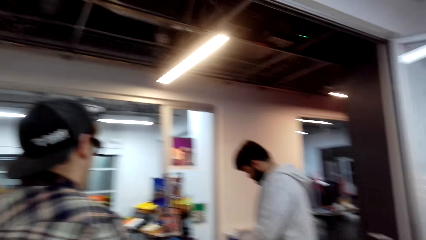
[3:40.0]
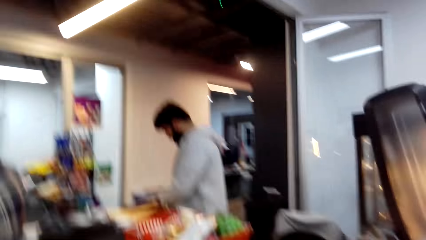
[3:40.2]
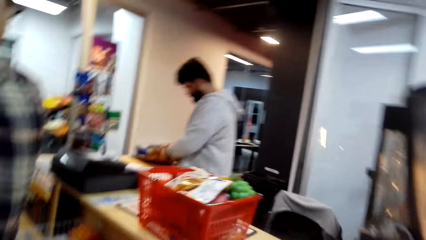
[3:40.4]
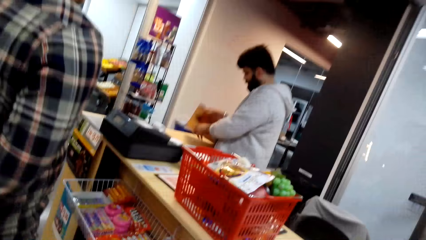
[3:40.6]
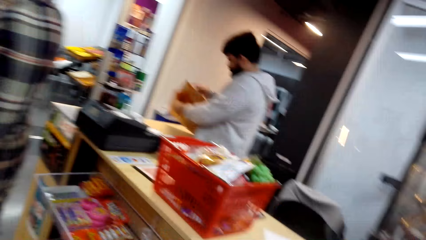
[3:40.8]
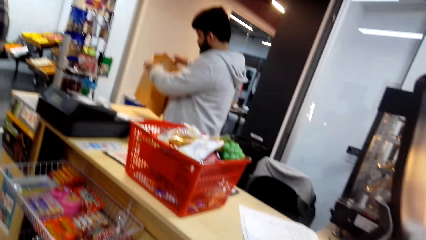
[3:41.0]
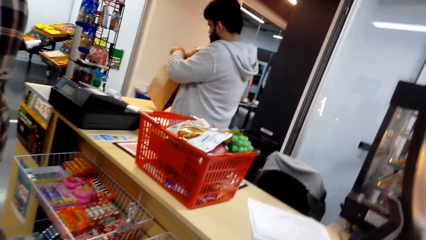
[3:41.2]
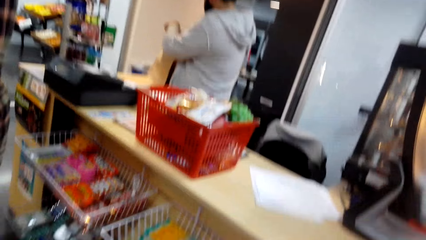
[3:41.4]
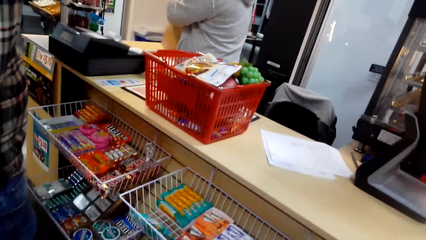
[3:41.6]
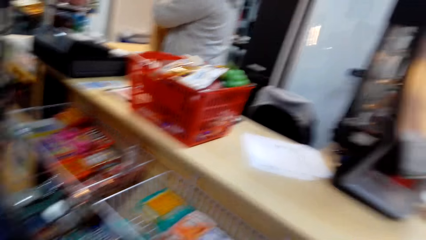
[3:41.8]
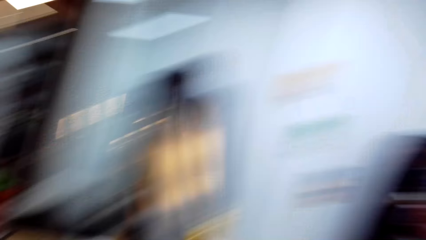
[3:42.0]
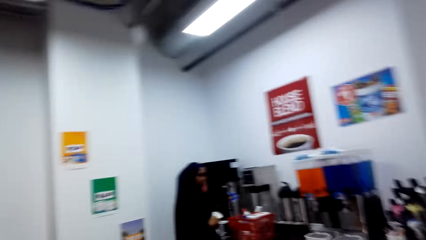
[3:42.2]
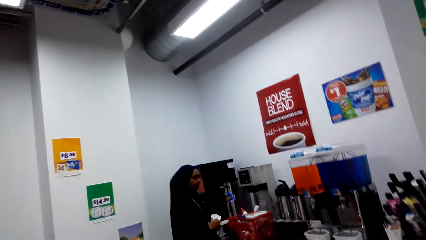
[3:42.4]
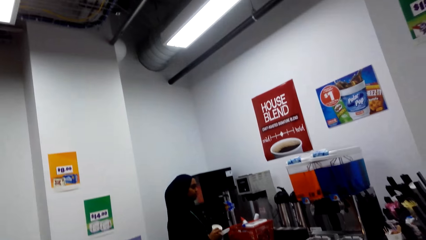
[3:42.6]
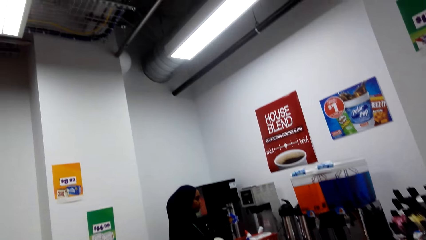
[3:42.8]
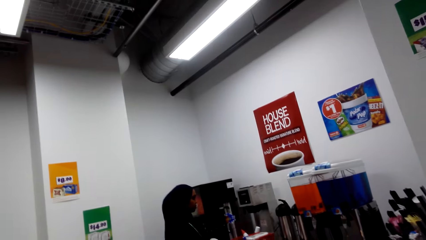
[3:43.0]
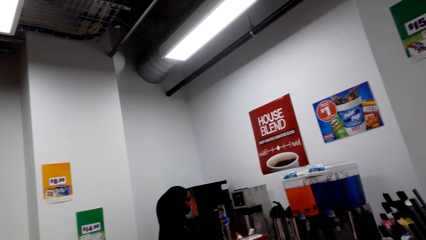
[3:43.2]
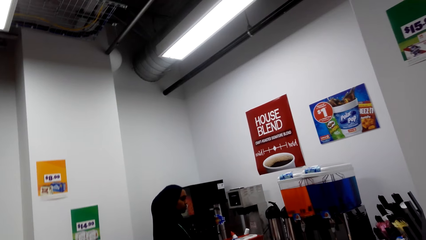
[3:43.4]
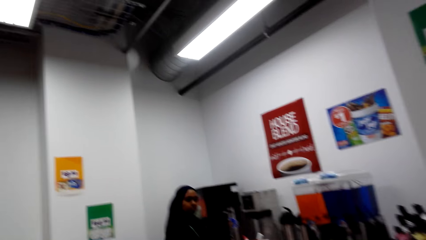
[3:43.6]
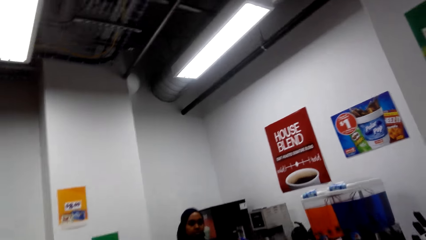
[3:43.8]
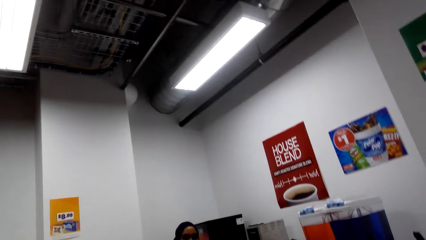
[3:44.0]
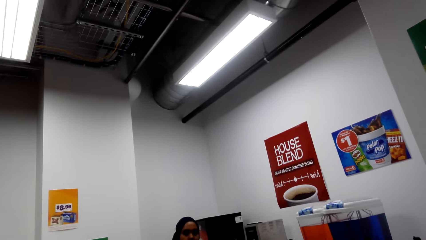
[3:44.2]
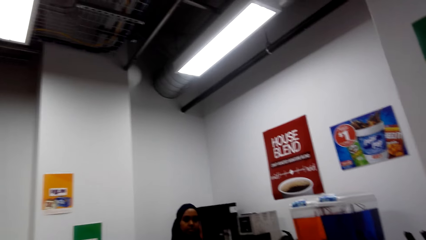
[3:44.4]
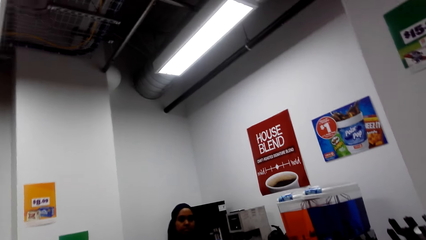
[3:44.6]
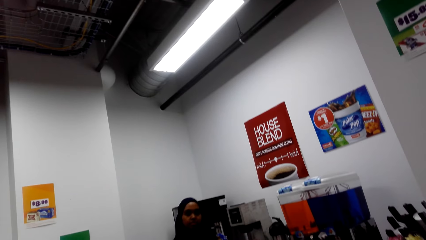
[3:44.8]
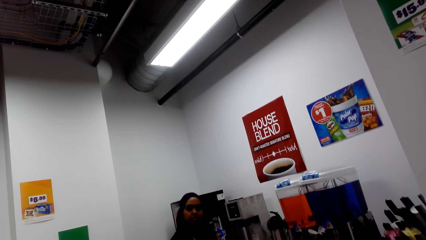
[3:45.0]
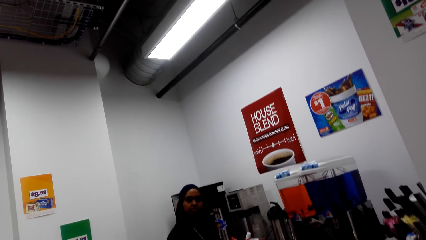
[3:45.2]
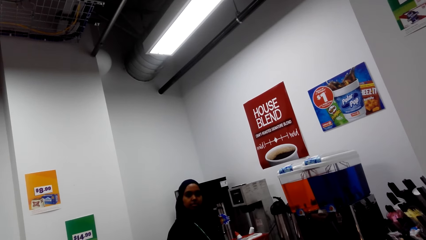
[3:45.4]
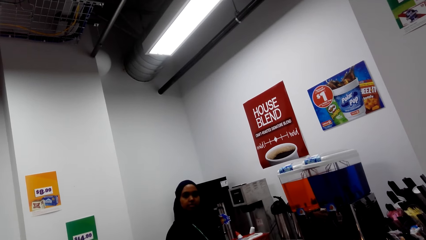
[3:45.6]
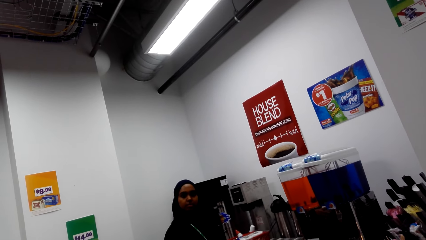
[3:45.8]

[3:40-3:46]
A person picks up the shopping bag.

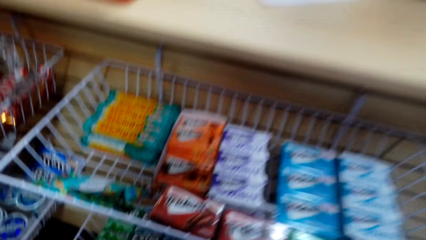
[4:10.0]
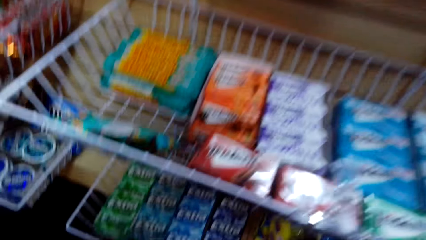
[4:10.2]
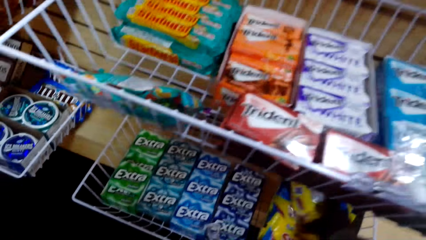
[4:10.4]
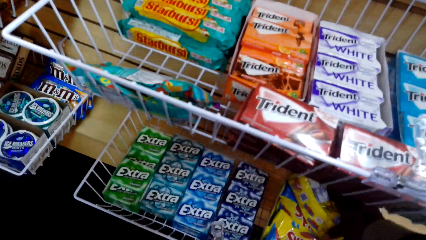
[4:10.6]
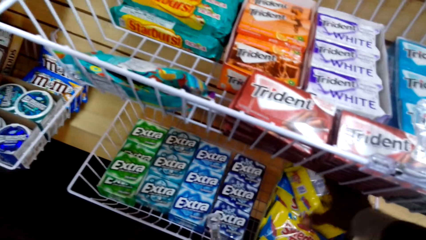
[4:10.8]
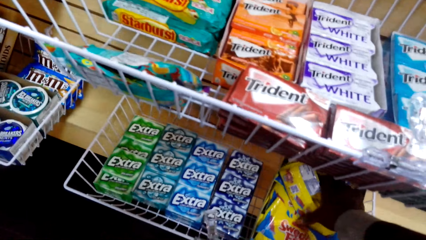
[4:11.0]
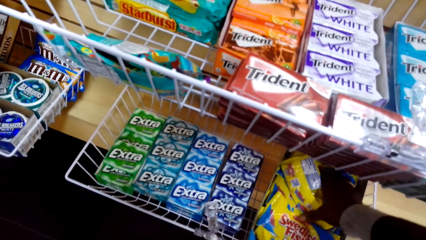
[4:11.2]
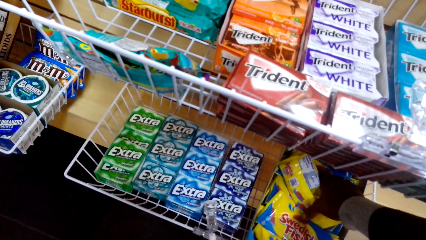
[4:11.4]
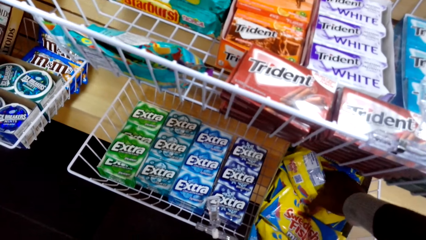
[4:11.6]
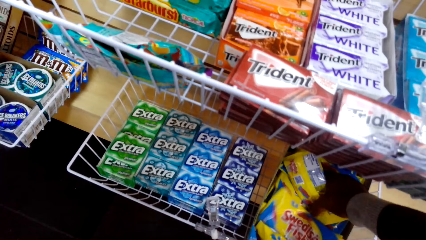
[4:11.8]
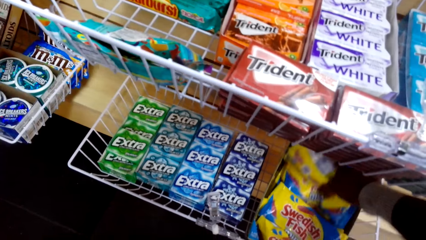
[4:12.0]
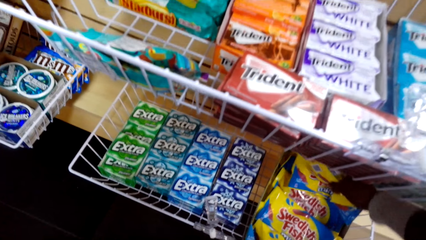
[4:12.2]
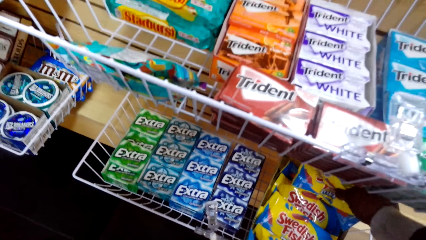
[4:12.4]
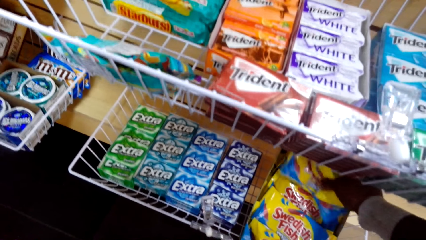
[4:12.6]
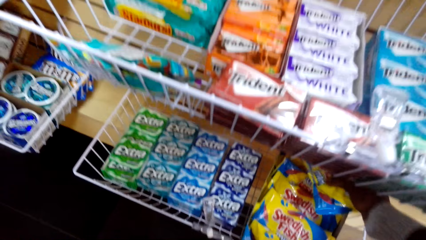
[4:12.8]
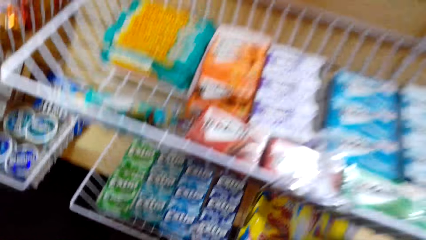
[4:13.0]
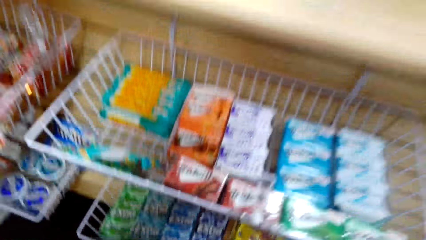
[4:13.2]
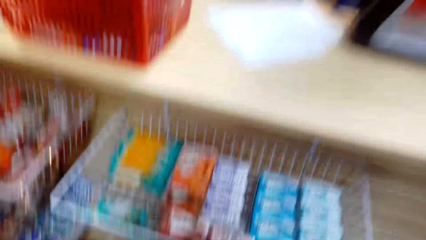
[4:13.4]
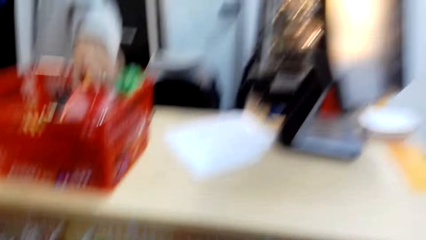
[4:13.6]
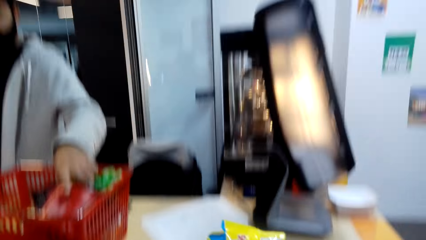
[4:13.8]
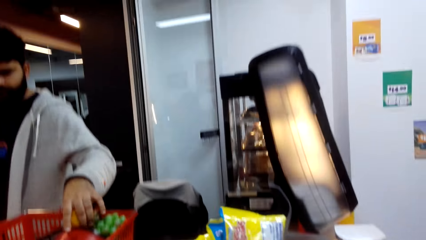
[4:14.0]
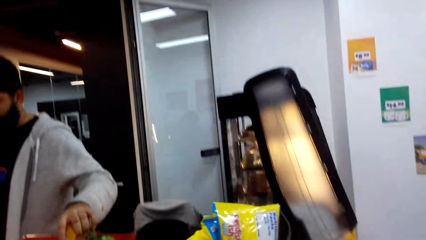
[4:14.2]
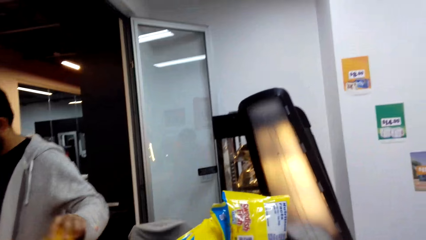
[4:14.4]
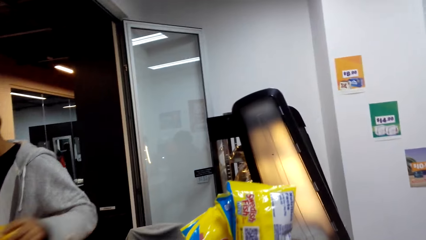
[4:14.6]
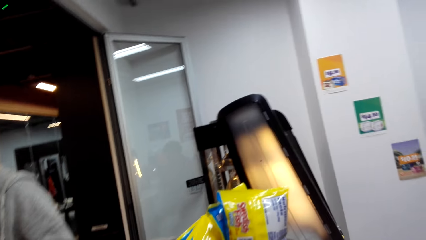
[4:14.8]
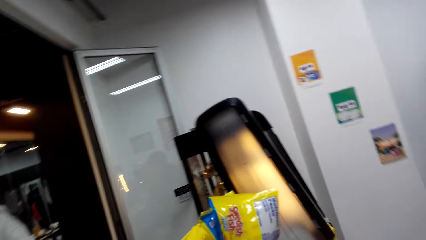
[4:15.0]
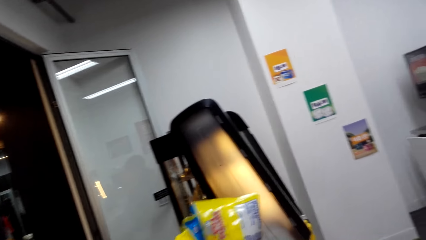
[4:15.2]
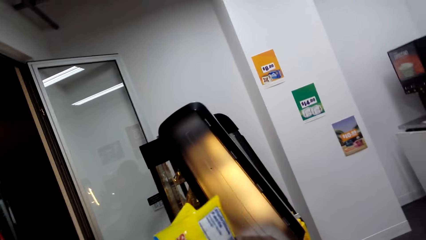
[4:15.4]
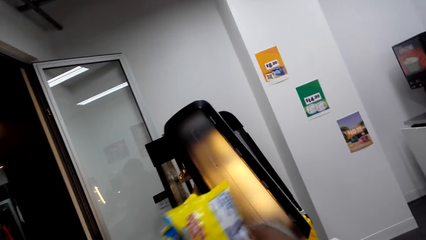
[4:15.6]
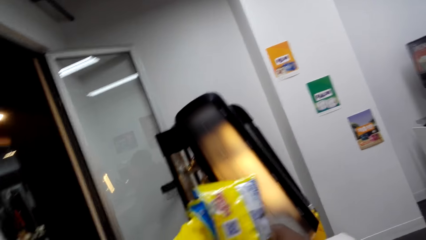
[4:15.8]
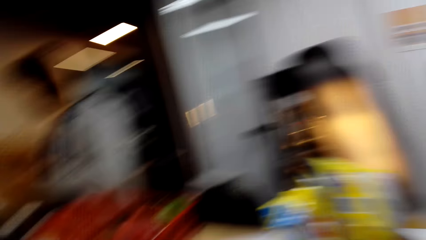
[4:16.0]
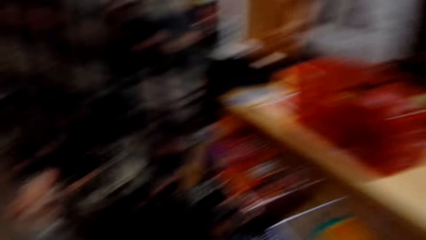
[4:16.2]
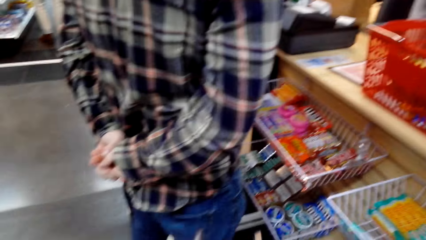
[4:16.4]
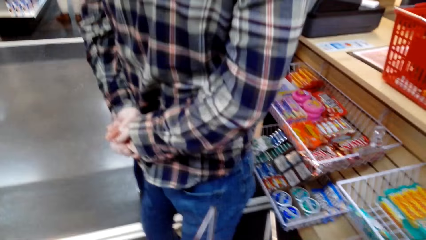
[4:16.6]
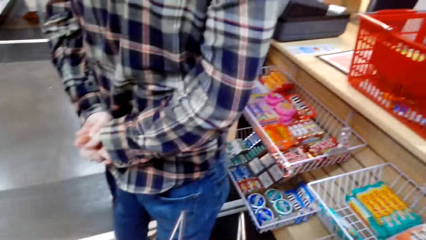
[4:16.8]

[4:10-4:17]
The camera wearer picks up Swedish Fish.

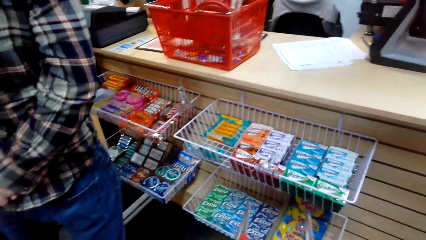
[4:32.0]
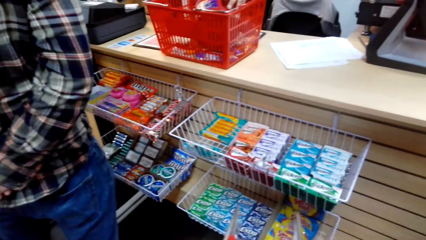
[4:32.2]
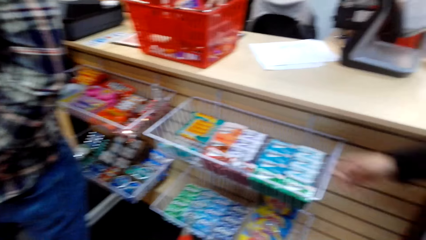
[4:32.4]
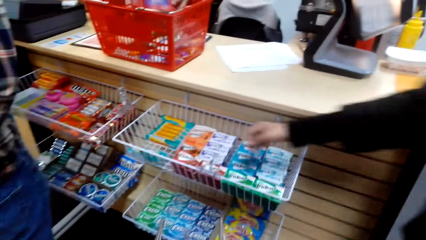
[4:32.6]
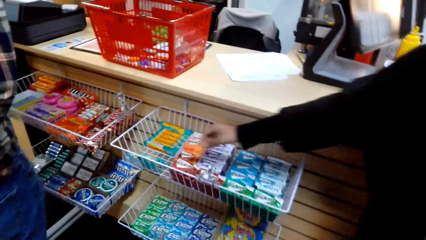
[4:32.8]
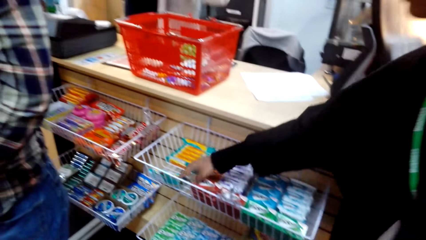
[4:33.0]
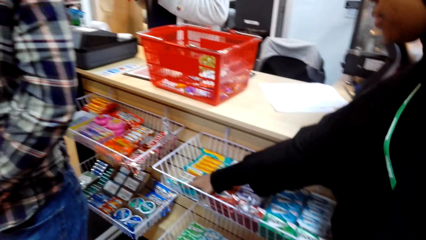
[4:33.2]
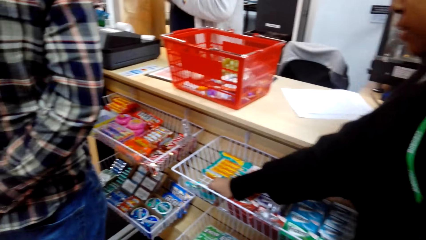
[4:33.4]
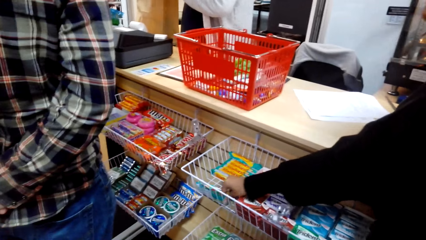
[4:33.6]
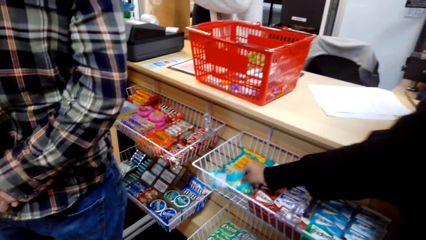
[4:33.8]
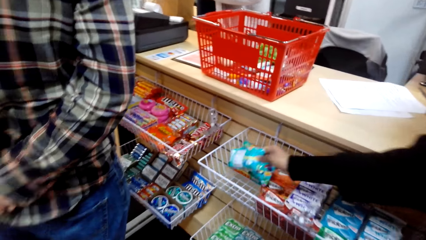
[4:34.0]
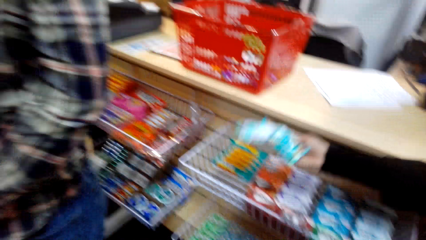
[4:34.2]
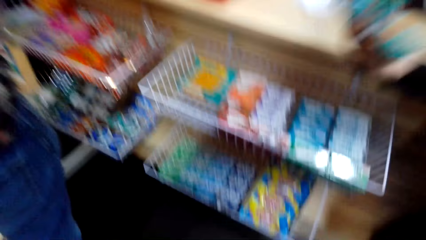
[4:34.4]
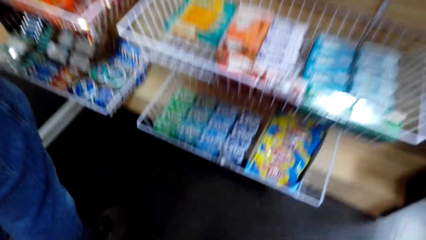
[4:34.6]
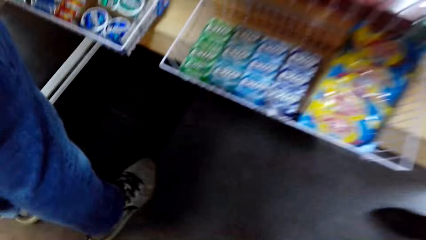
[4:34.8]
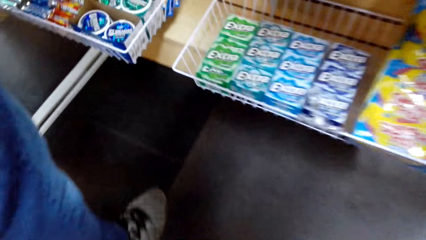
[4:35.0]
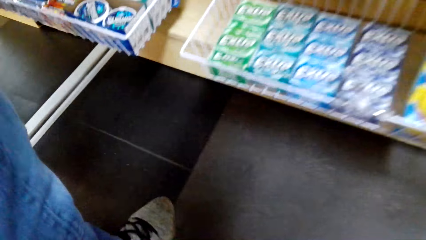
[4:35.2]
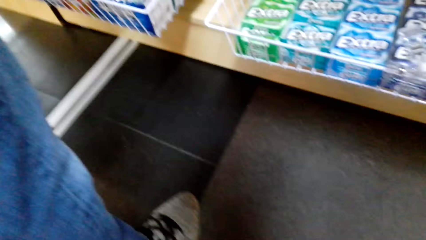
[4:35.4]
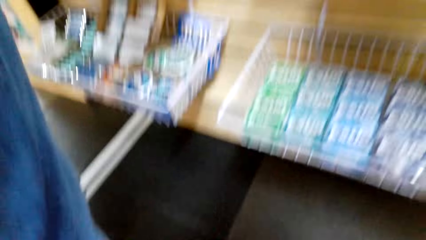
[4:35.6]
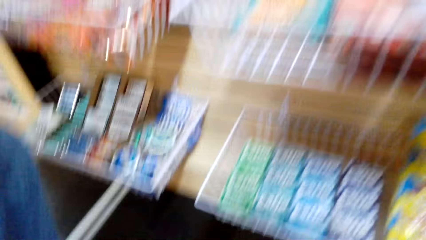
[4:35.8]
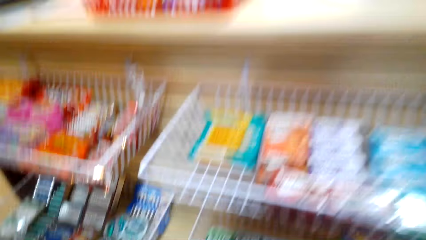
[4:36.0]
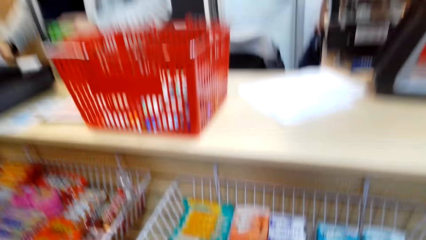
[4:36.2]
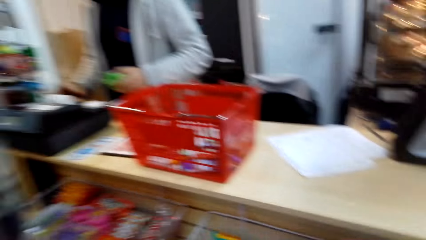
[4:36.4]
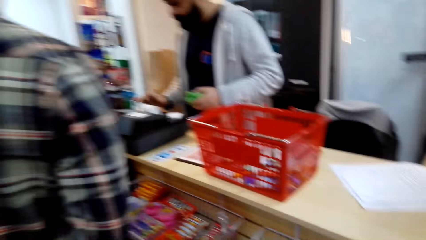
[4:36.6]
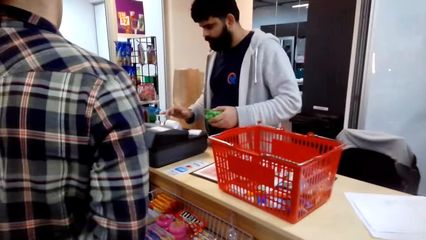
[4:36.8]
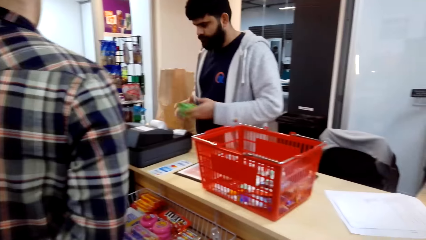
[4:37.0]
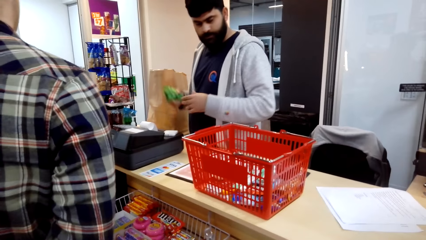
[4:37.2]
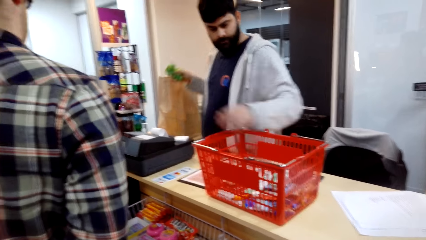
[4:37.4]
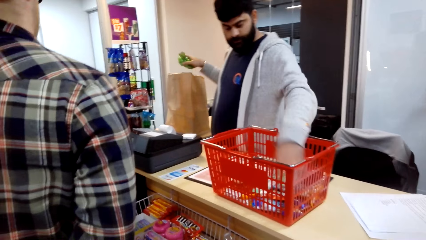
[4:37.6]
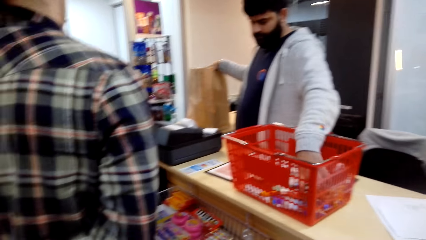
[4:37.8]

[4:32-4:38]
A lady picks up something. A person presses keyboard keys.
